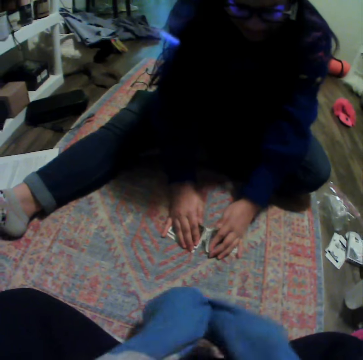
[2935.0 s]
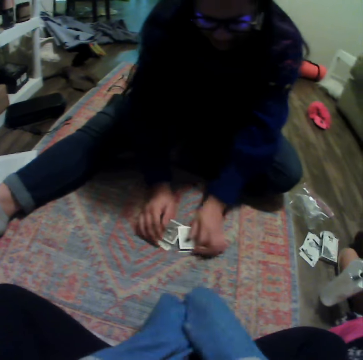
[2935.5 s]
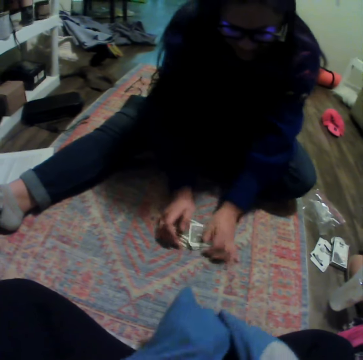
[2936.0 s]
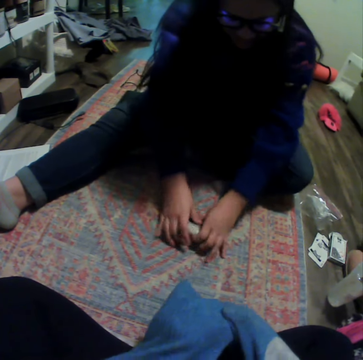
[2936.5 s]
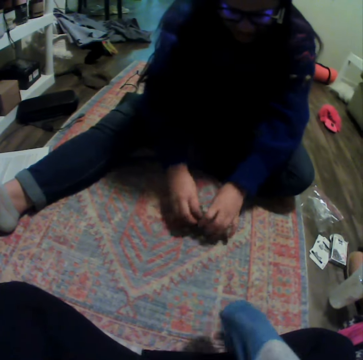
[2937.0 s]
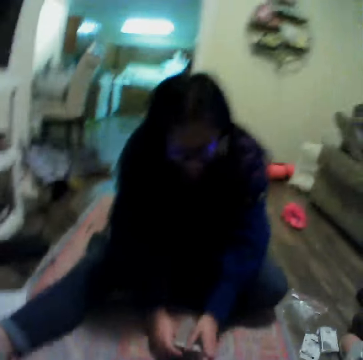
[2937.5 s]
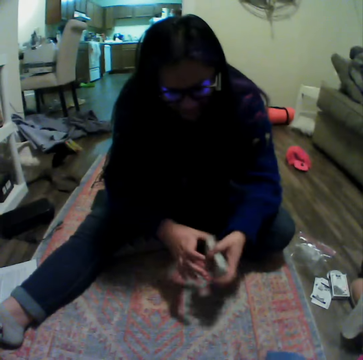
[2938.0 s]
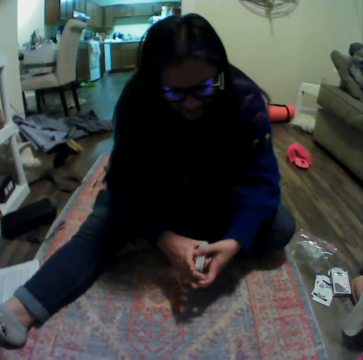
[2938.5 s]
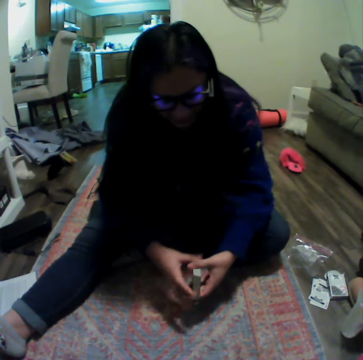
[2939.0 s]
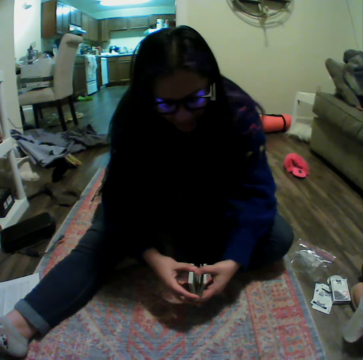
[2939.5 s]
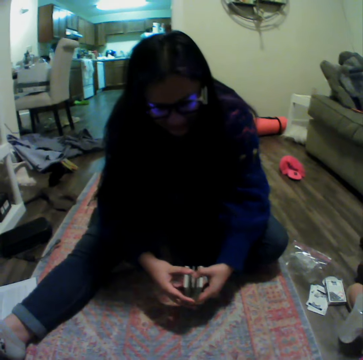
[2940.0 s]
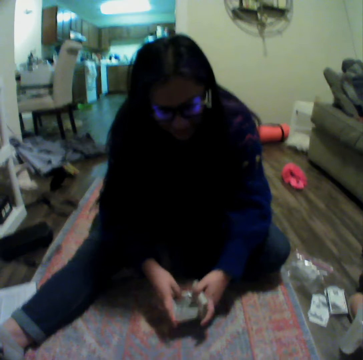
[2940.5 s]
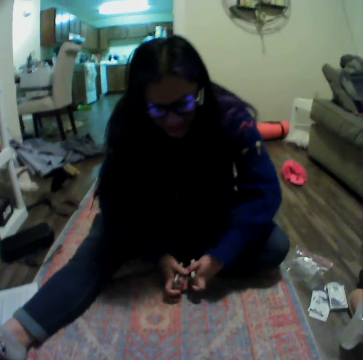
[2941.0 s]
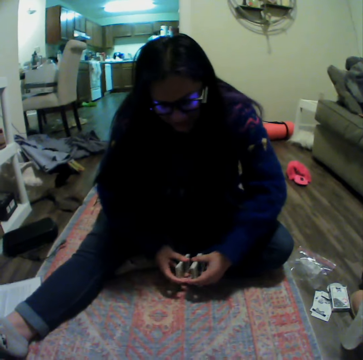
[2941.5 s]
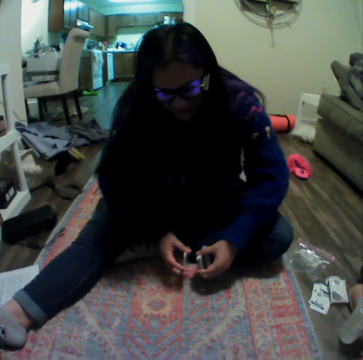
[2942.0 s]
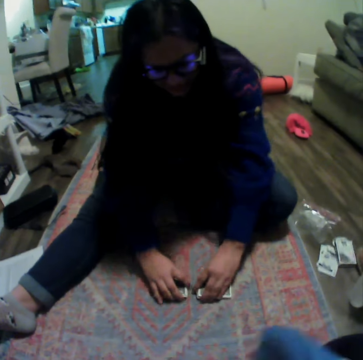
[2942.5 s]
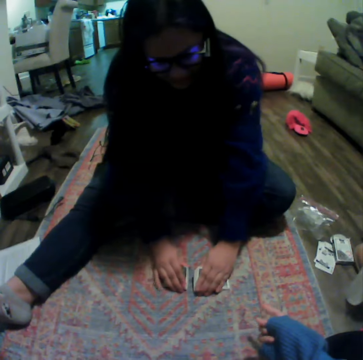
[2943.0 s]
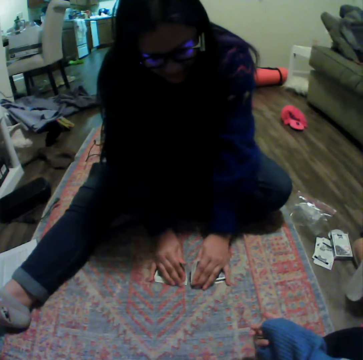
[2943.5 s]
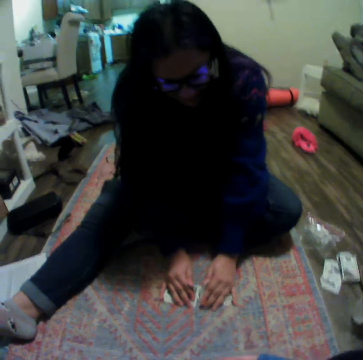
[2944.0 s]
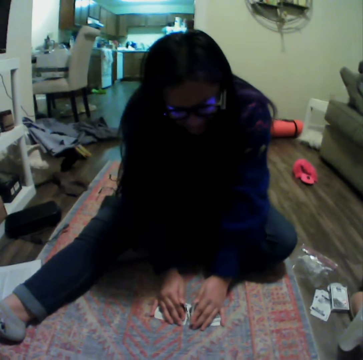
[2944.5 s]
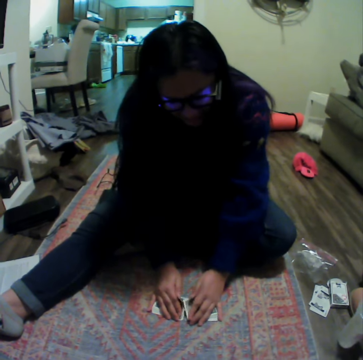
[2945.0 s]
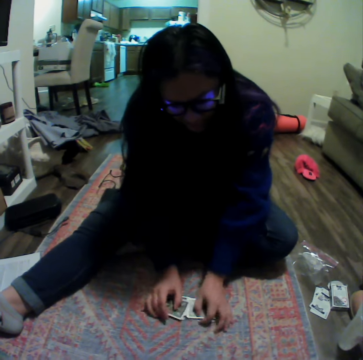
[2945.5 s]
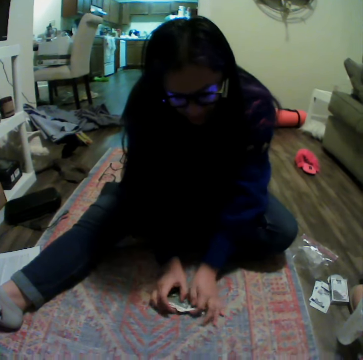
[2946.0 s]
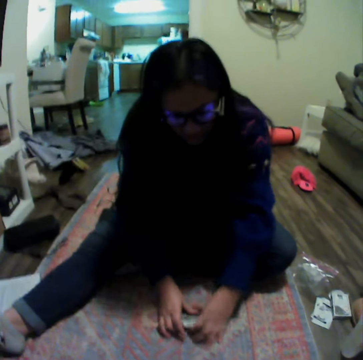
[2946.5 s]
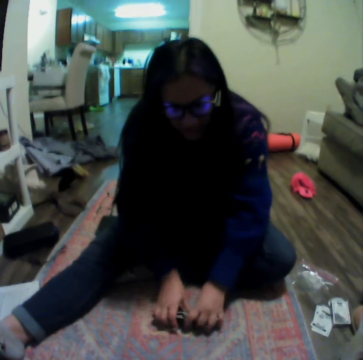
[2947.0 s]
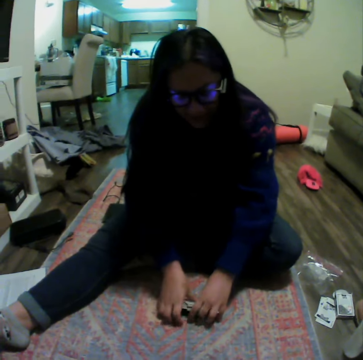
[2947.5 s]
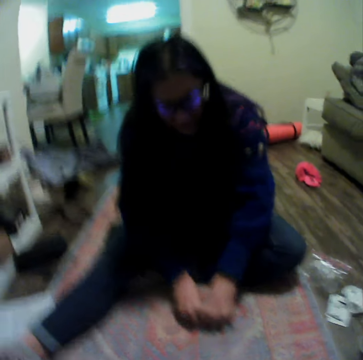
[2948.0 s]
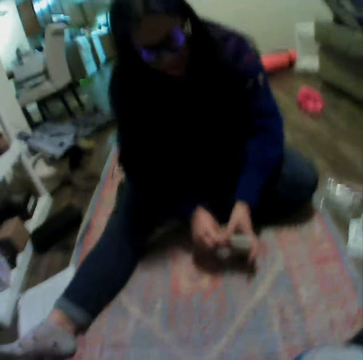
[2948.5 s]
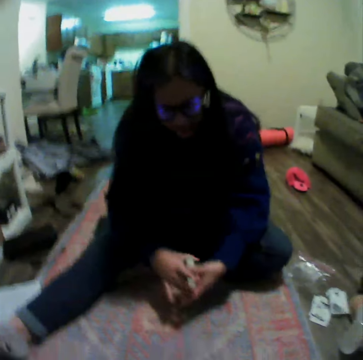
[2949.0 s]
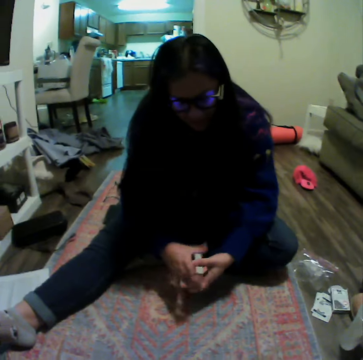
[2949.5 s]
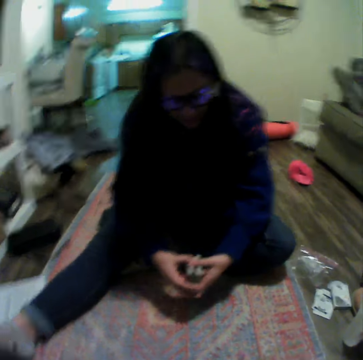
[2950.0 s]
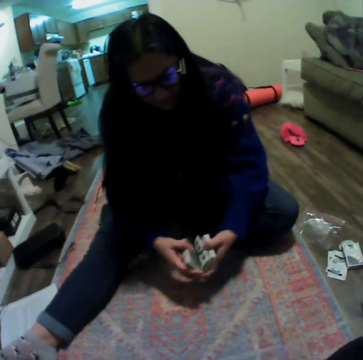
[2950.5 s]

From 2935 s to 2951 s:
A woman shuffles the cards, puts the cards together, picks up the cards, puts the cards down, puts the cards together and picks up the cards.

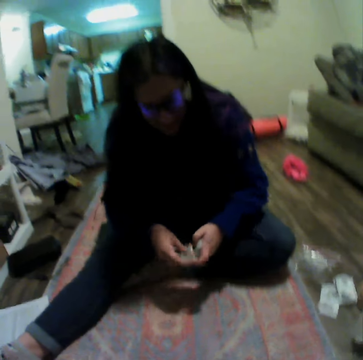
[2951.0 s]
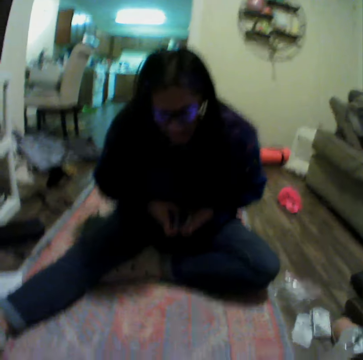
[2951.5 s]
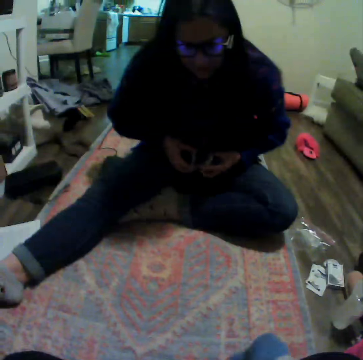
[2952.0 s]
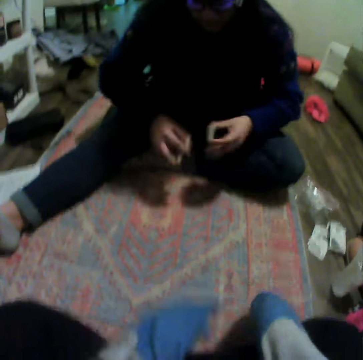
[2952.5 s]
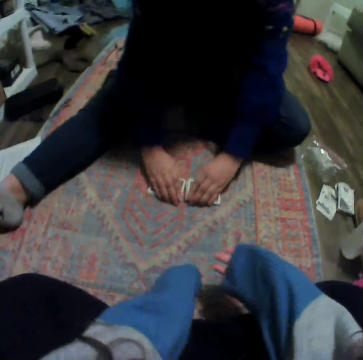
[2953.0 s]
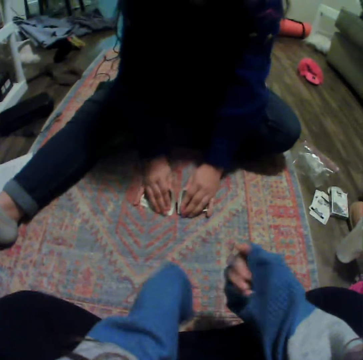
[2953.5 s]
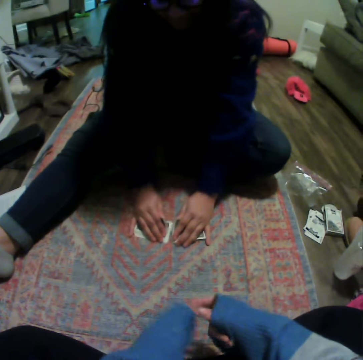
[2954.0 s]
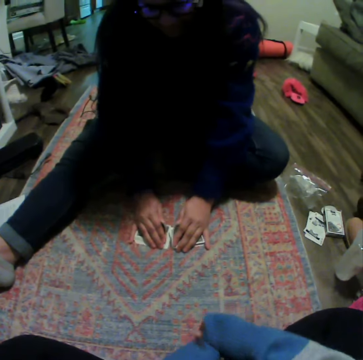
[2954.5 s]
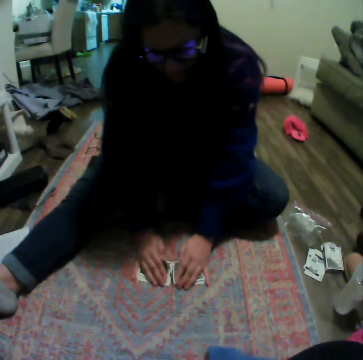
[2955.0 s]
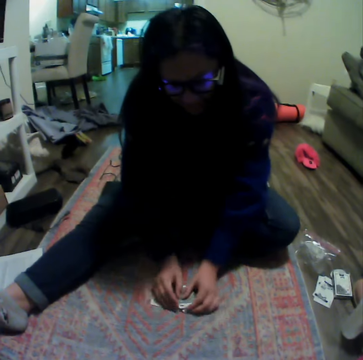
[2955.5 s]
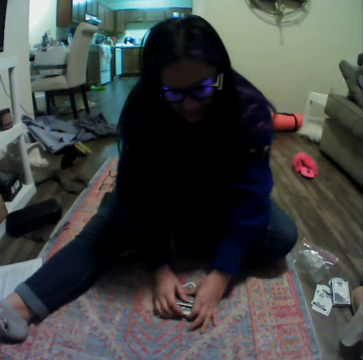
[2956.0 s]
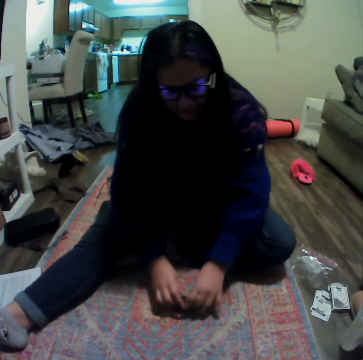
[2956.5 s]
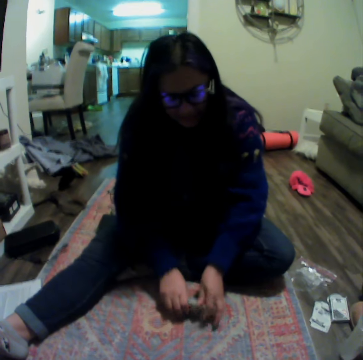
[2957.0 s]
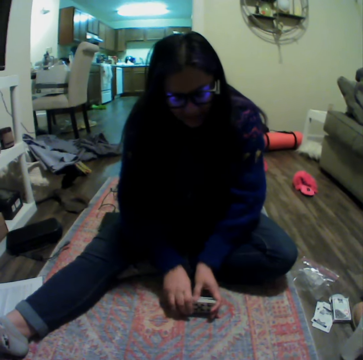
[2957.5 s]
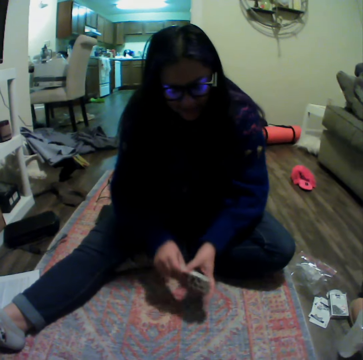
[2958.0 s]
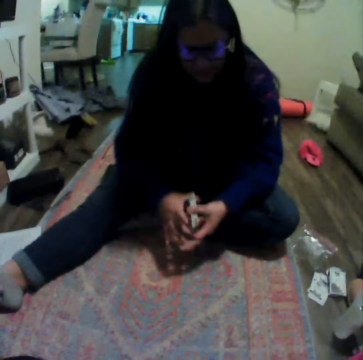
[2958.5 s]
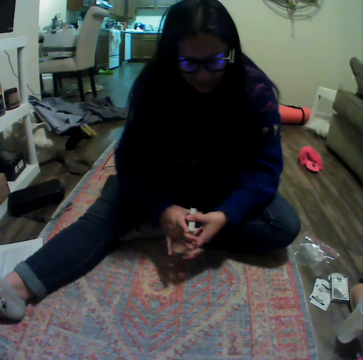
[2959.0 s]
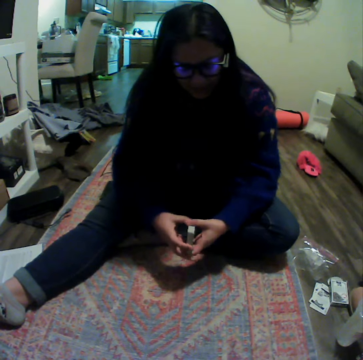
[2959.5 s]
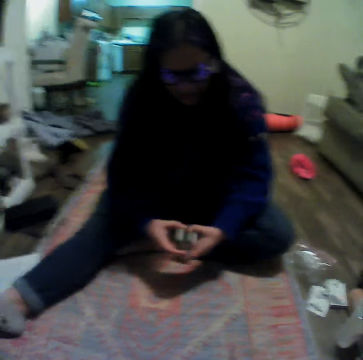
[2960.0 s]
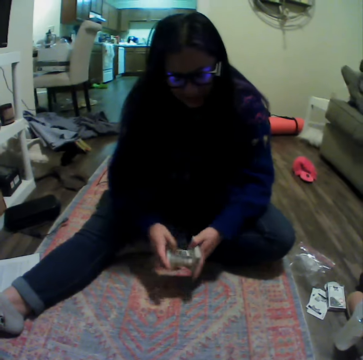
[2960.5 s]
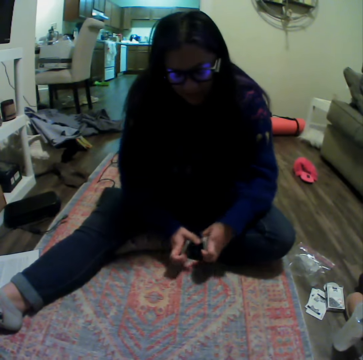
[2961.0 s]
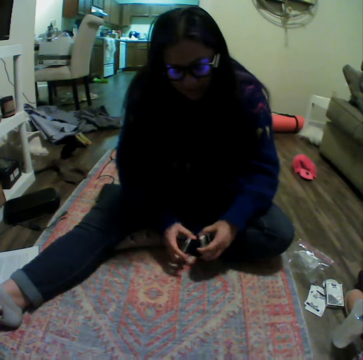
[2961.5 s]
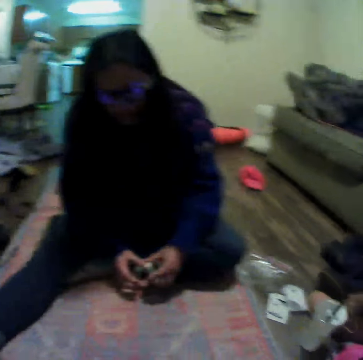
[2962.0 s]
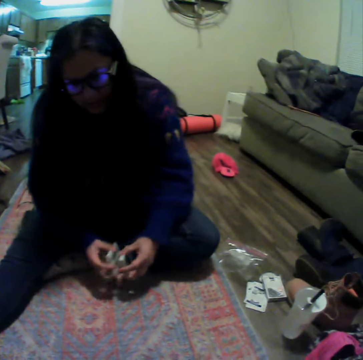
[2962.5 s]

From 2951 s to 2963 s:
A woman puts the cards down, puts the cards together and picks up the cards.

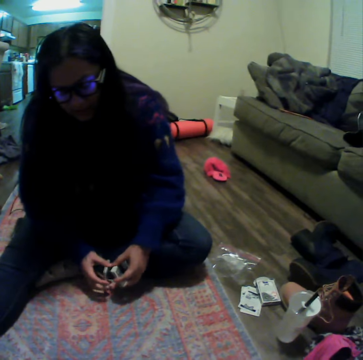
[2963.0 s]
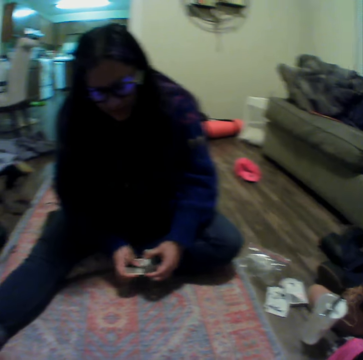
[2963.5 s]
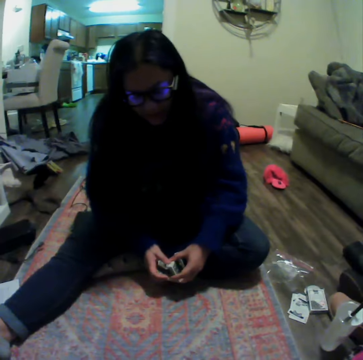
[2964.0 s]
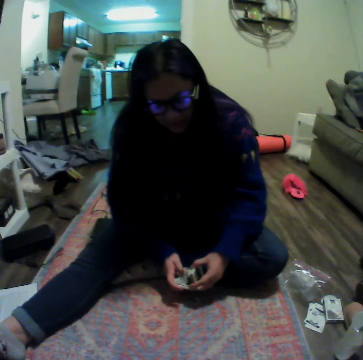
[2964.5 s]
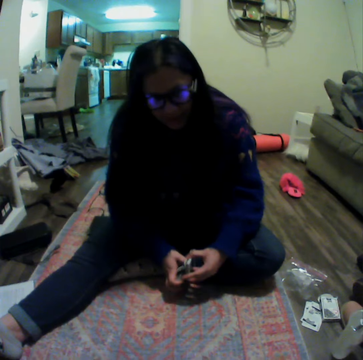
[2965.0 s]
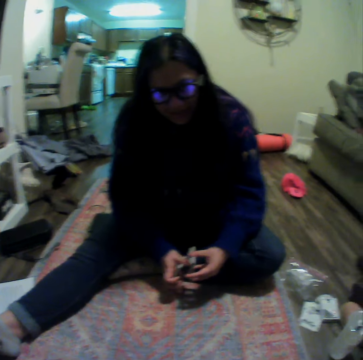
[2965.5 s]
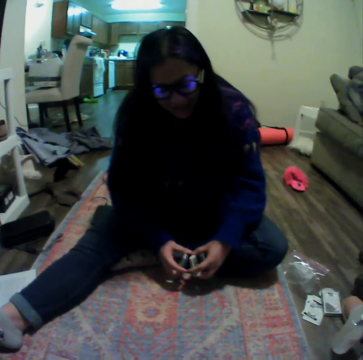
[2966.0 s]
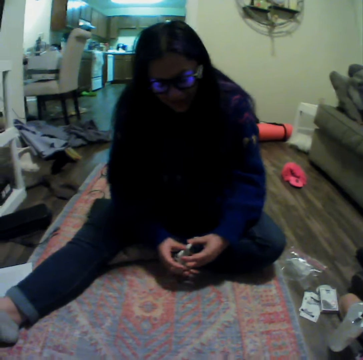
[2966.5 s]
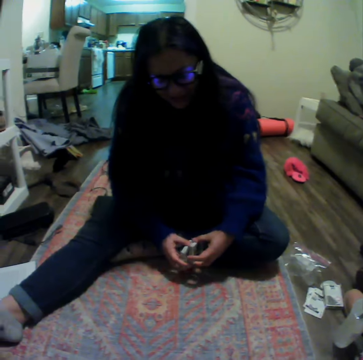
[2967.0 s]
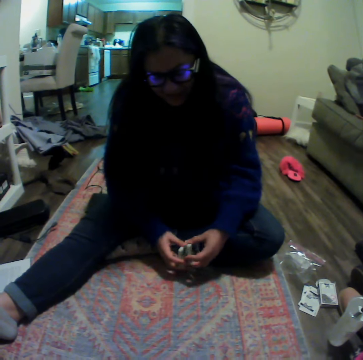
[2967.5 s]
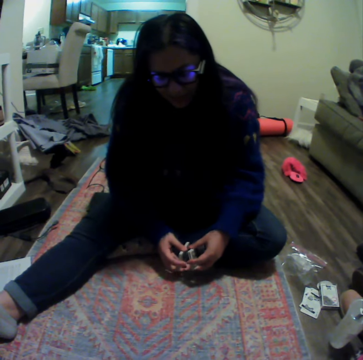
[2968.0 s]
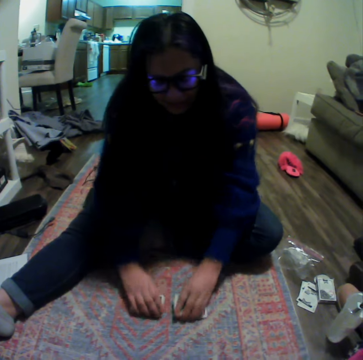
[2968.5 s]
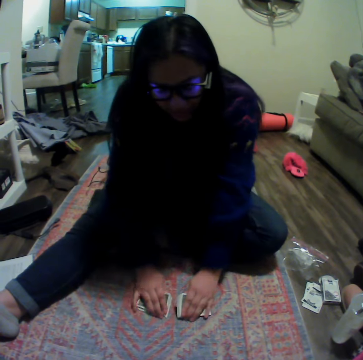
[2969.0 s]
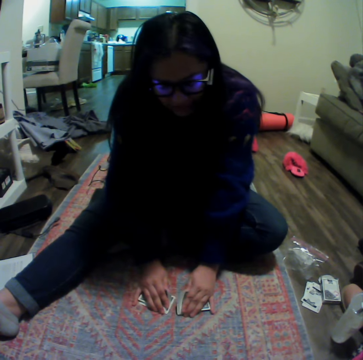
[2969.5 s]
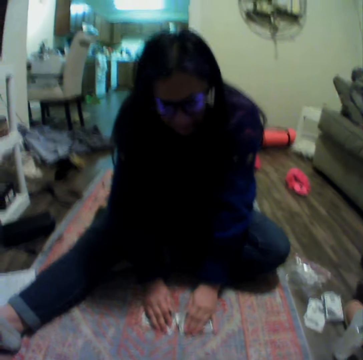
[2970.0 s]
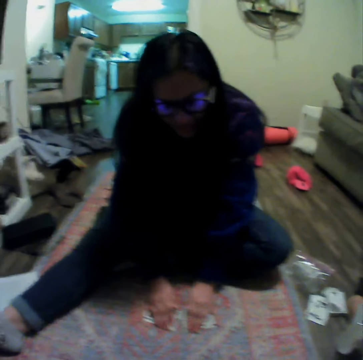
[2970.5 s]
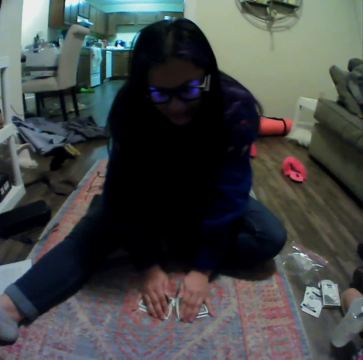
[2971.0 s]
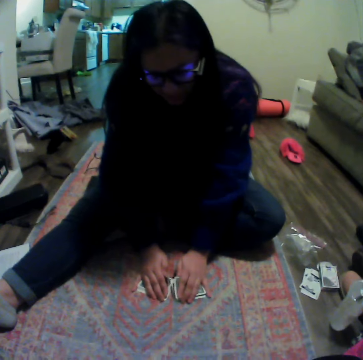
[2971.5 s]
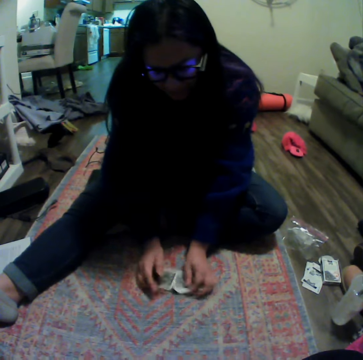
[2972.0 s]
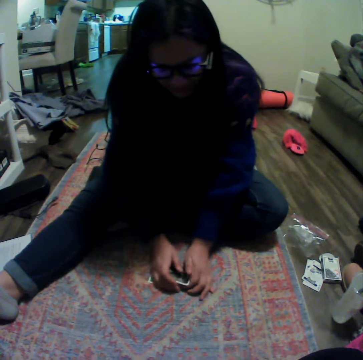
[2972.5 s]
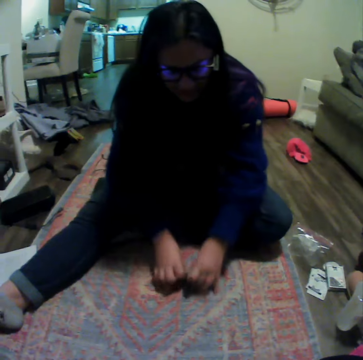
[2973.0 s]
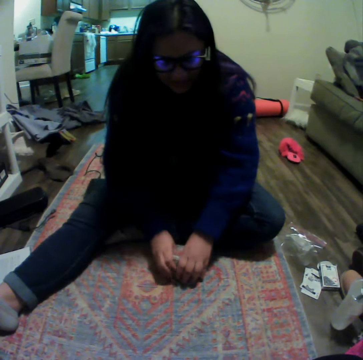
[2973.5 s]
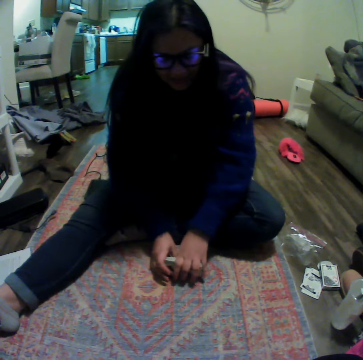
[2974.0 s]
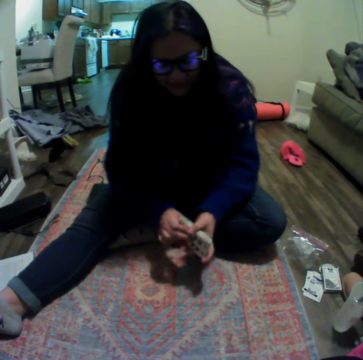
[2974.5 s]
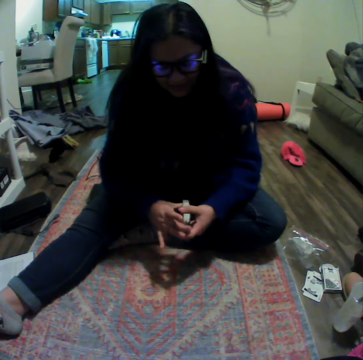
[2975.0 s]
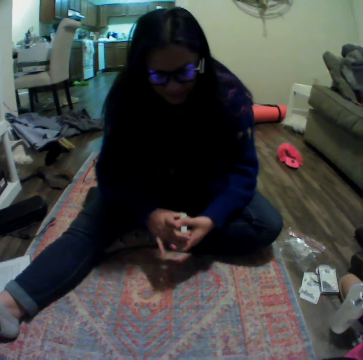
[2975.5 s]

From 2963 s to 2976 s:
A woman puts the cards down, puts the cards together and picks up the cards.
